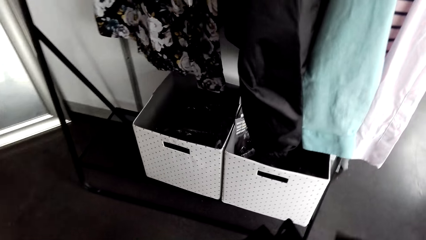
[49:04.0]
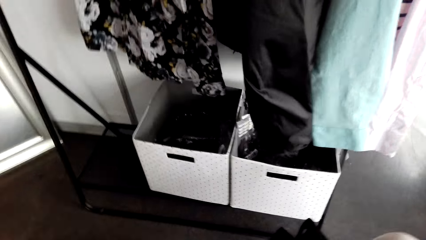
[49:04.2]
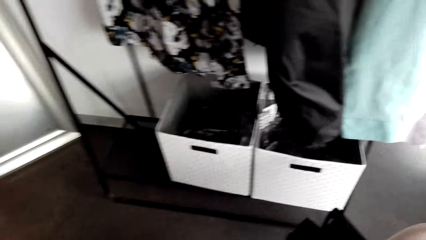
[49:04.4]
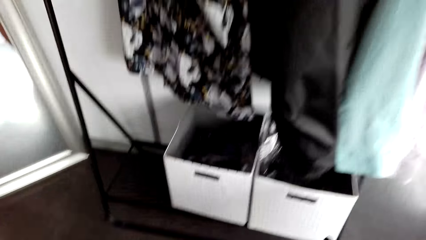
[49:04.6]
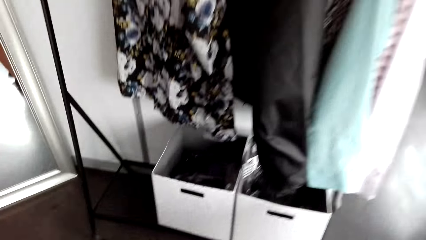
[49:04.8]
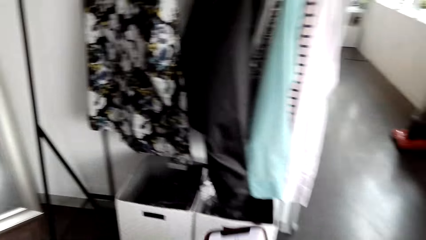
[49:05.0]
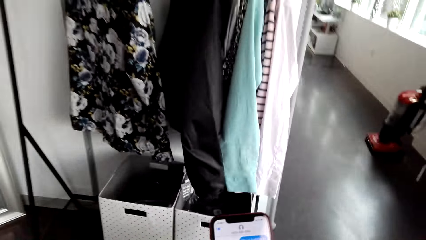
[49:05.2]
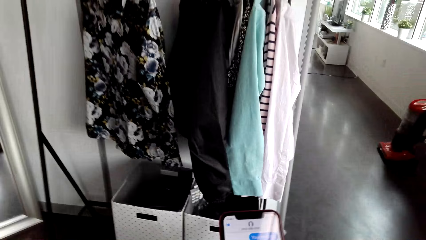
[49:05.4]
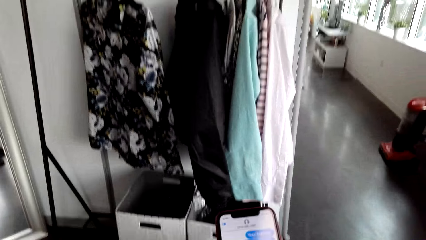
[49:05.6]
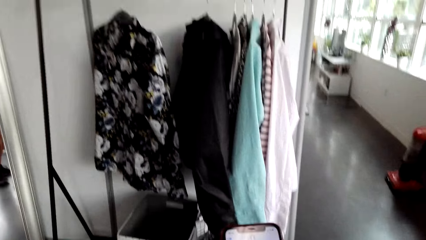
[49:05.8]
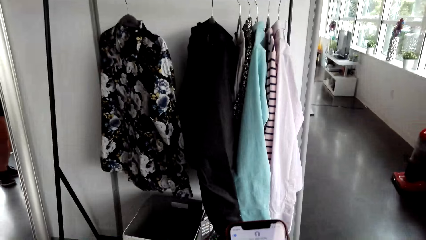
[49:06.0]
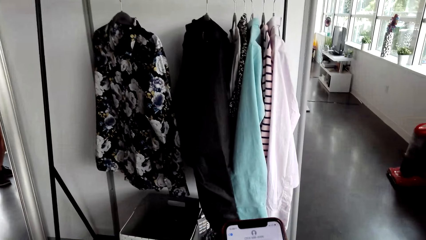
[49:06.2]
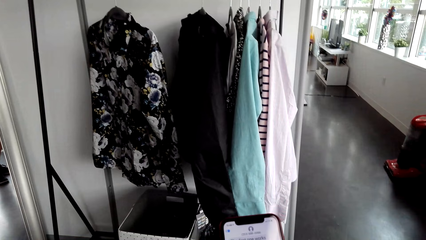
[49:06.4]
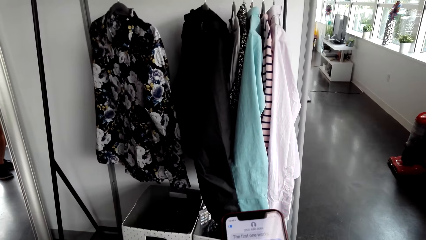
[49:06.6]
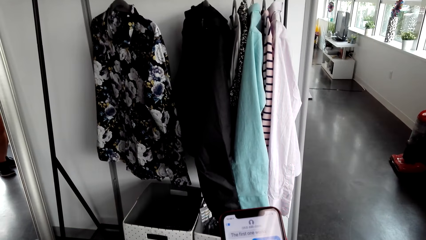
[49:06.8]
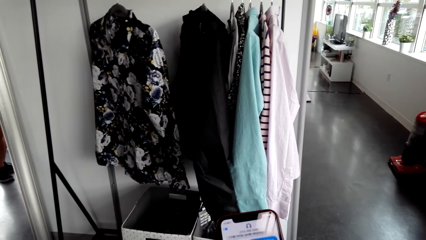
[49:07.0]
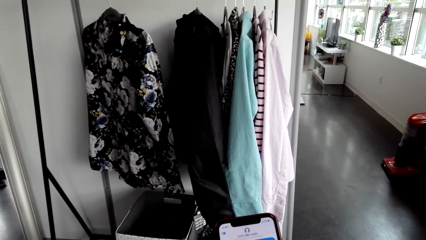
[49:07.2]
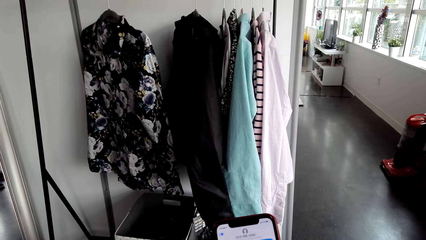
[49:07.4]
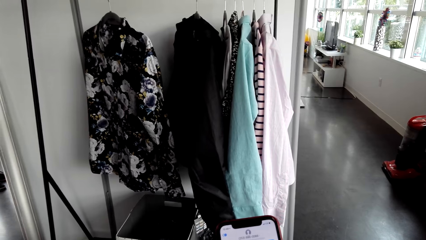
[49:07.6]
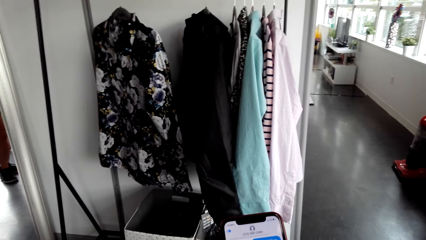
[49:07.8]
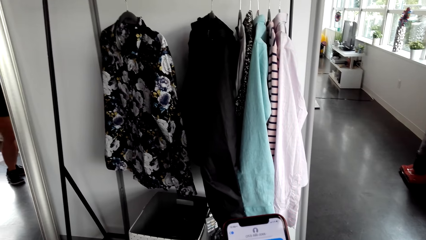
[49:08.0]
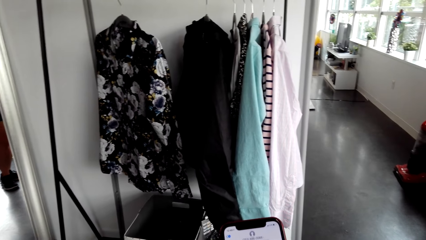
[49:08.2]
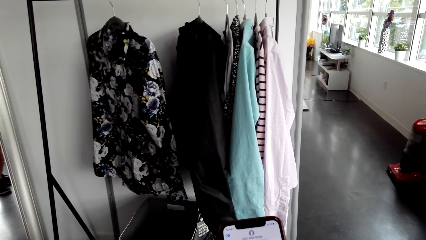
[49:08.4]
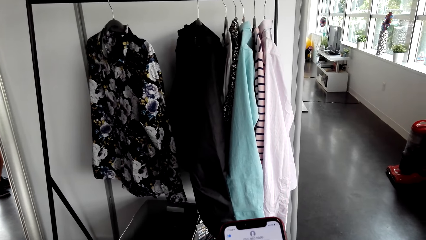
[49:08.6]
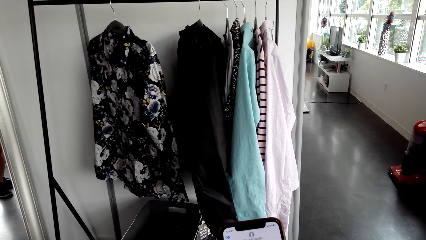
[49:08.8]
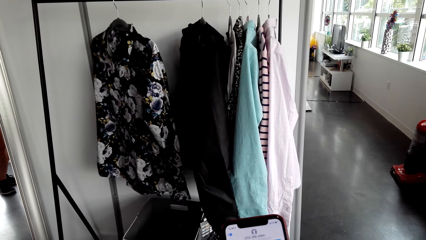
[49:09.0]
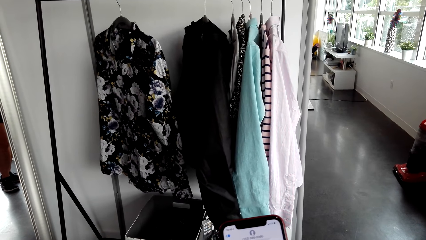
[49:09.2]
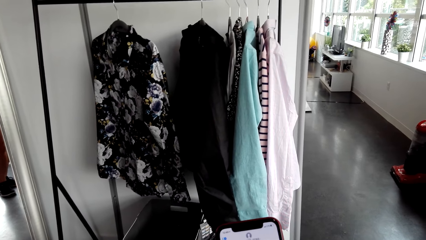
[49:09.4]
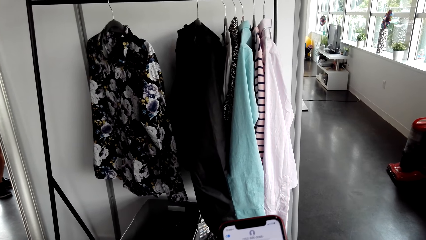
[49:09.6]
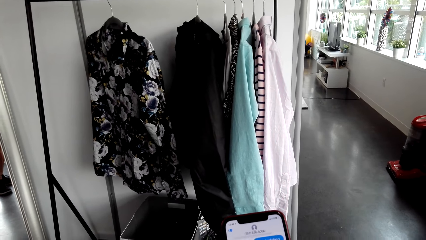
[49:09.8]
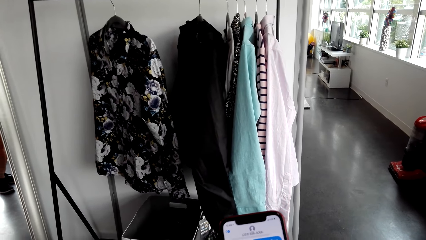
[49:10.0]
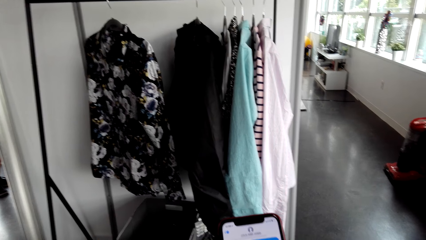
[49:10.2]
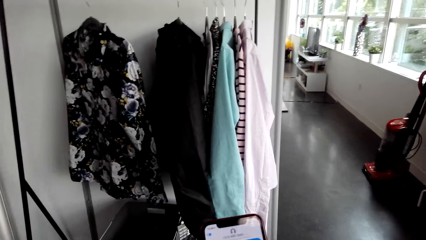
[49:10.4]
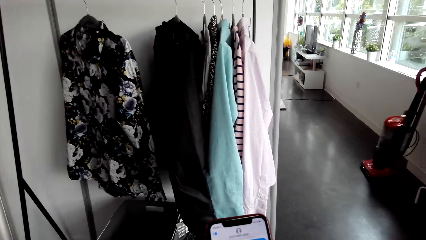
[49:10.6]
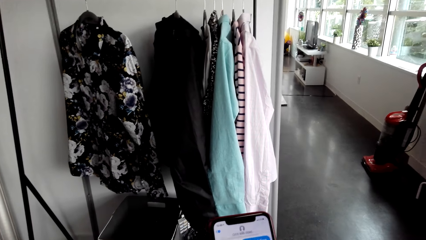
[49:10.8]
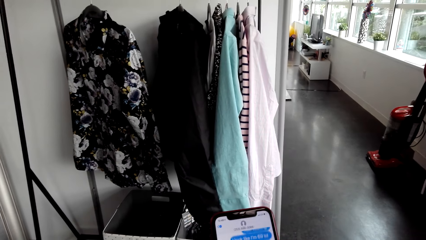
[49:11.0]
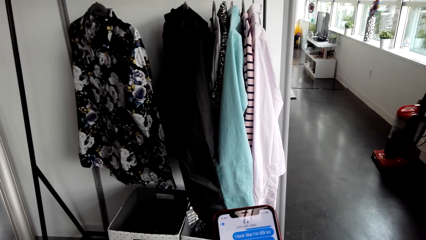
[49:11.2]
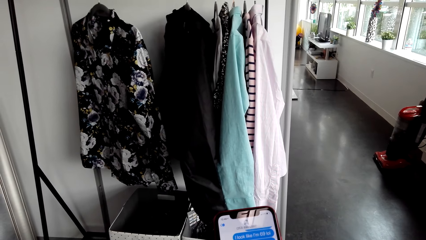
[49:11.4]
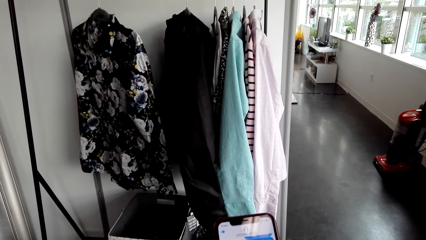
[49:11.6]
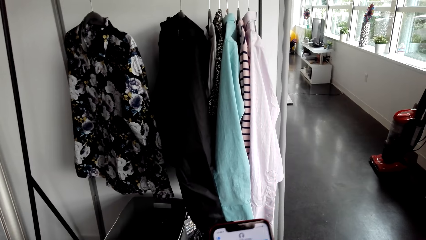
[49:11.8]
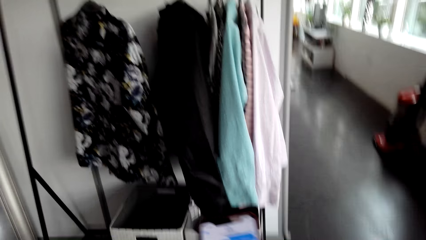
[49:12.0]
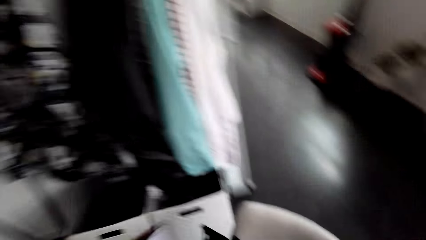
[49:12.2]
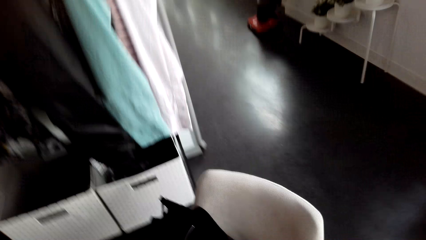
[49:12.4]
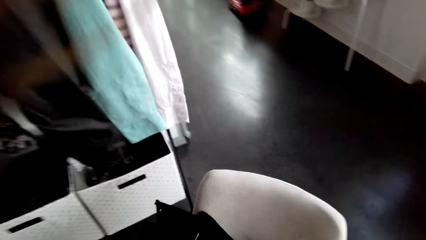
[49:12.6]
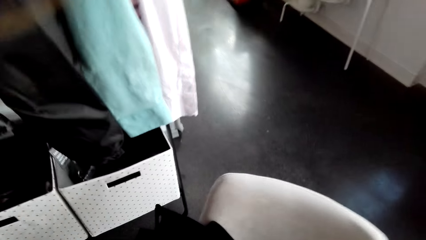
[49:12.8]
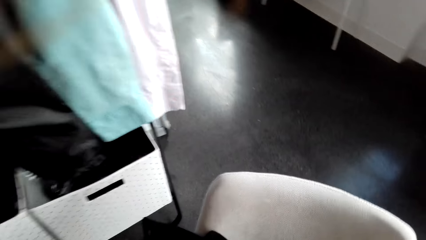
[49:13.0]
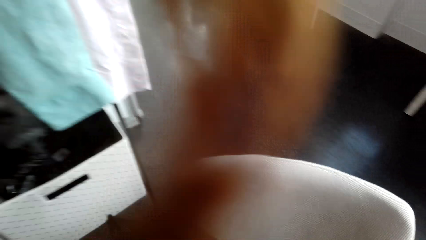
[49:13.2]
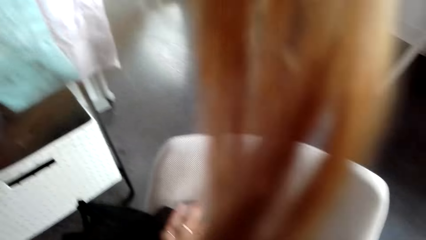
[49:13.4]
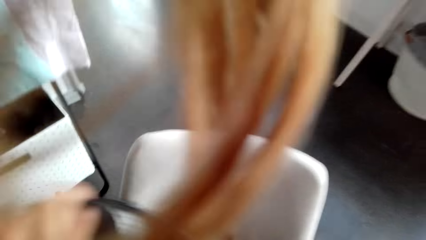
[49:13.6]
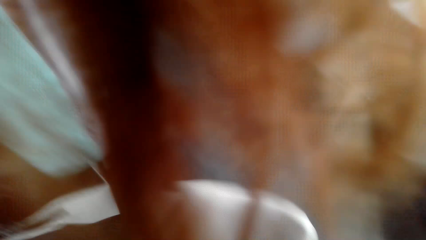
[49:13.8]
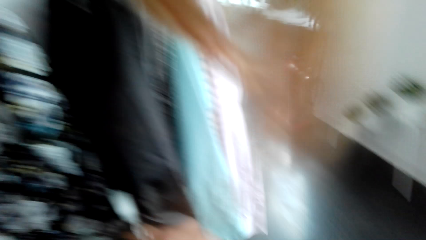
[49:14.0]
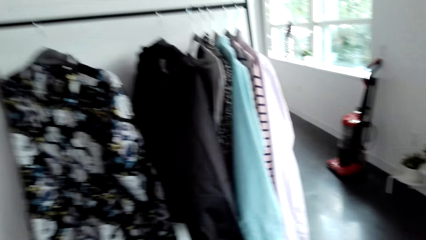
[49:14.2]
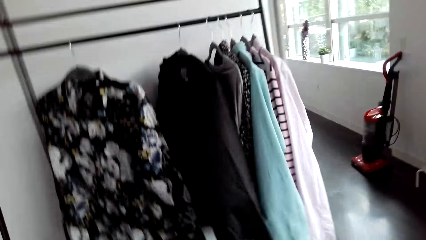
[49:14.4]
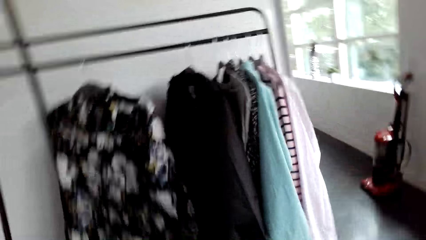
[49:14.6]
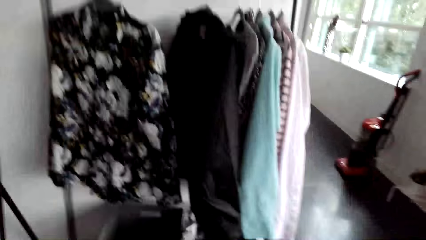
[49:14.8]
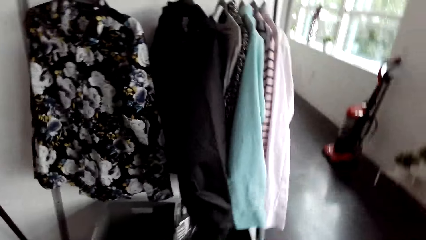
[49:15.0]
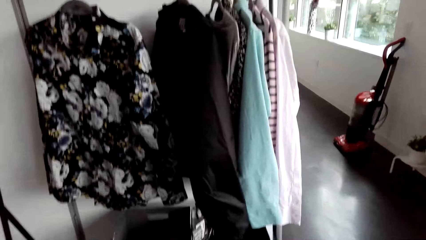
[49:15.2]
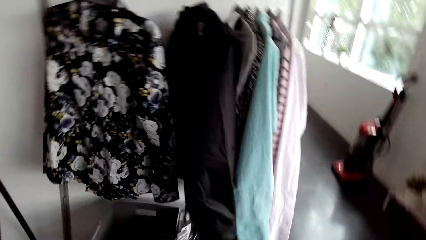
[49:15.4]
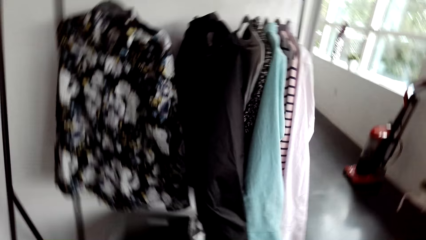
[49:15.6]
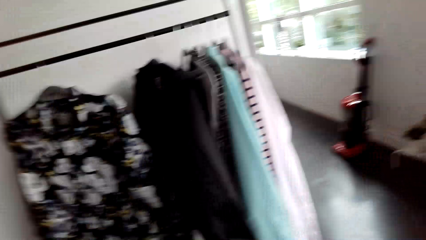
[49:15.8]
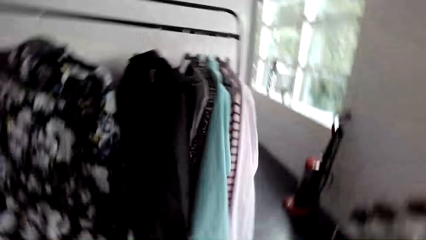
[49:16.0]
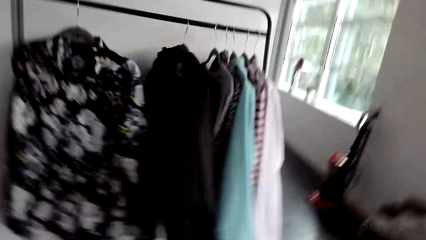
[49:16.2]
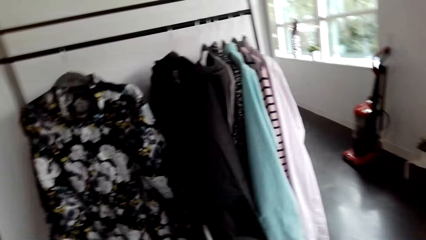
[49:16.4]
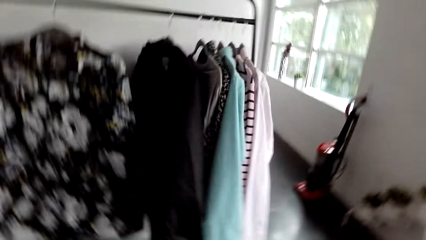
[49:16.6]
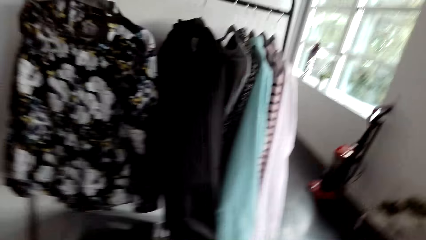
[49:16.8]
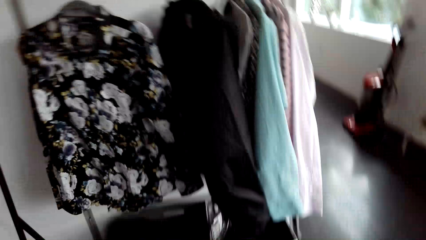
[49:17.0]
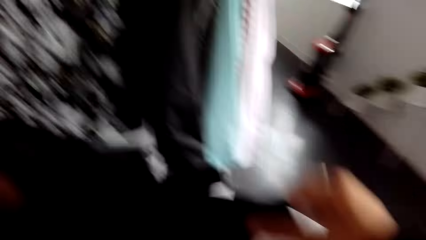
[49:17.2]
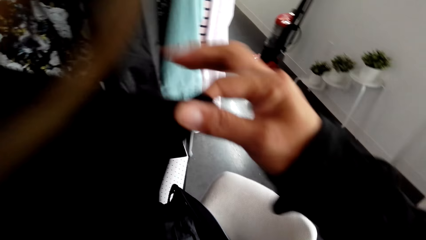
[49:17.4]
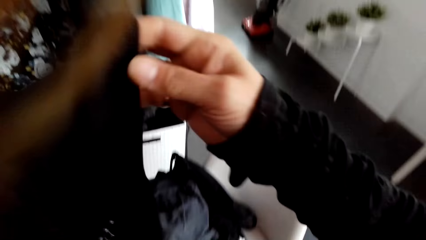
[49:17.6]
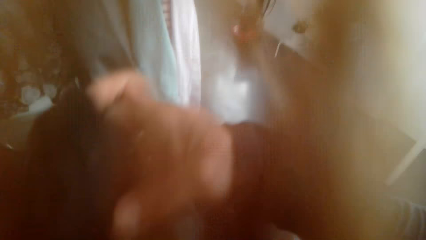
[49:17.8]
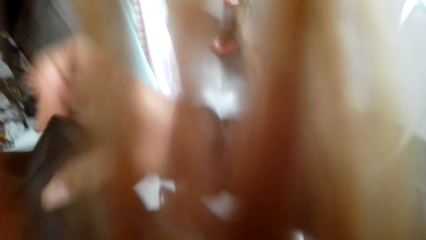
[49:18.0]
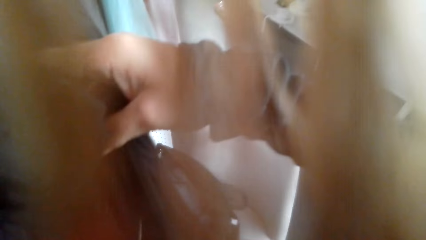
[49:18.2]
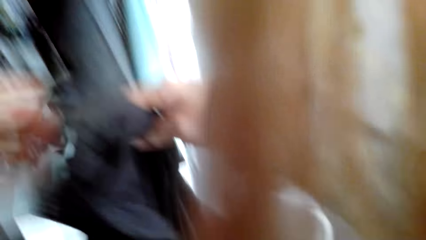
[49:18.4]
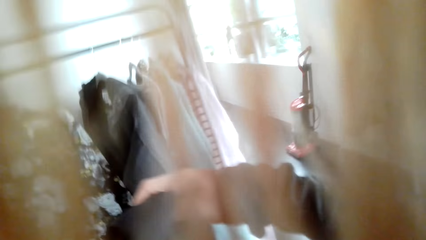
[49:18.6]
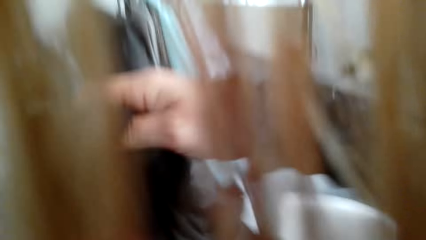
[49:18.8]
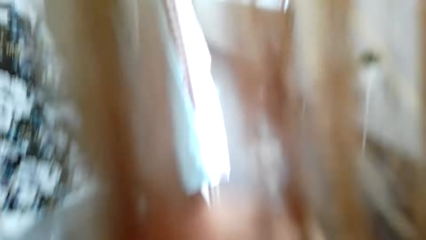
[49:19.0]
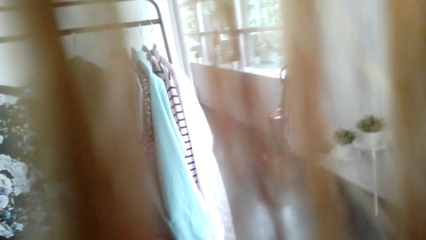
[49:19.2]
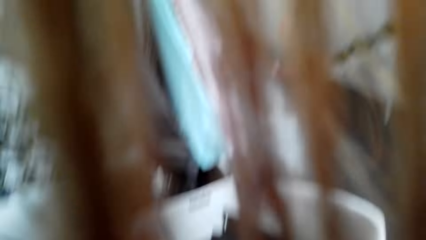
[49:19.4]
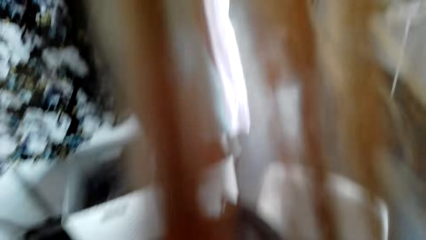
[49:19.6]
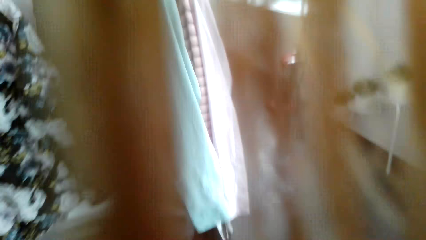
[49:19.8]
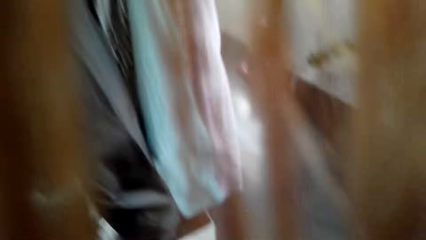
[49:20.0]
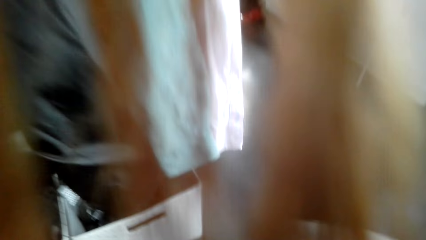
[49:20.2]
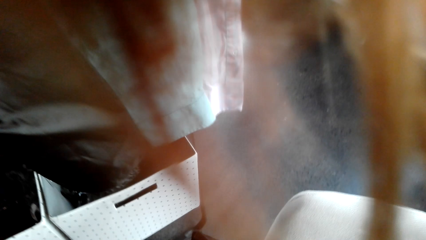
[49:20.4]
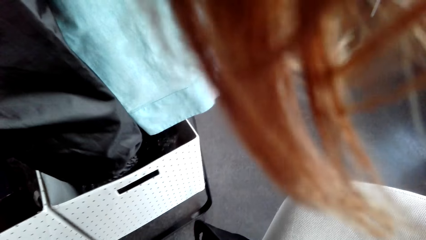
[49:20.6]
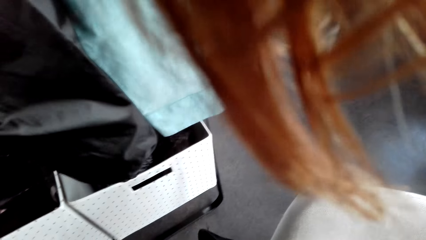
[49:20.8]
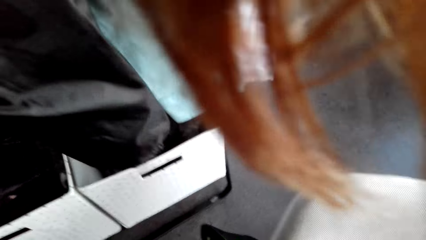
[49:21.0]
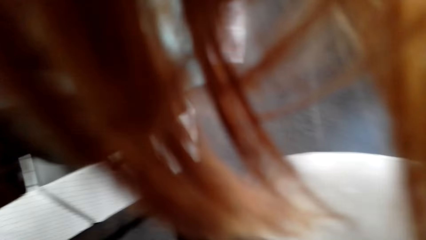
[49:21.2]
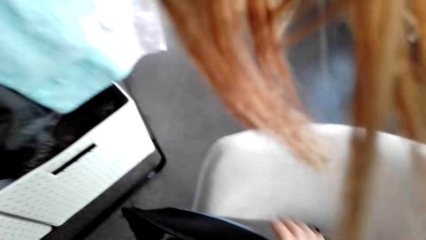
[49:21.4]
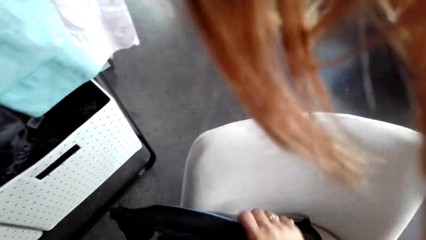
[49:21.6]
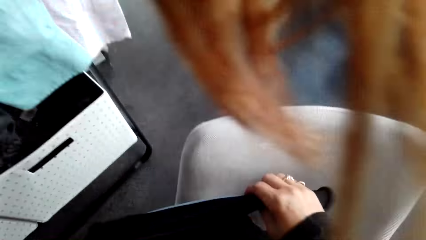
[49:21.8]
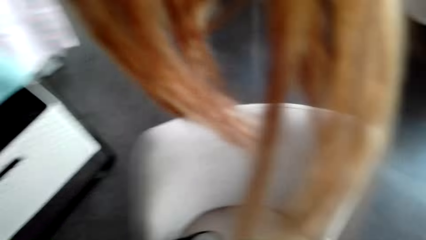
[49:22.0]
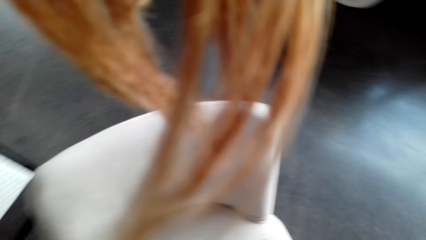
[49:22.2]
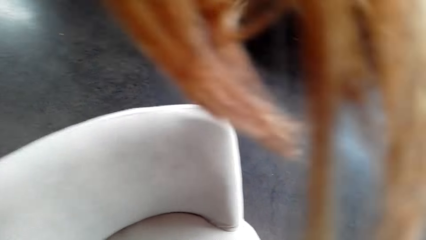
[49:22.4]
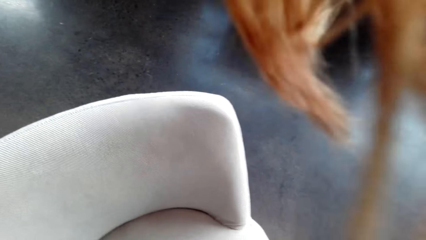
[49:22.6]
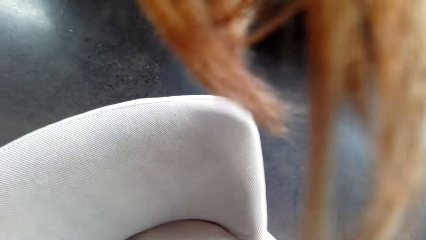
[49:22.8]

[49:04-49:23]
The camera wearer looks at the phone. They put the phone on the chair. They fold the cloth. They whistle.
